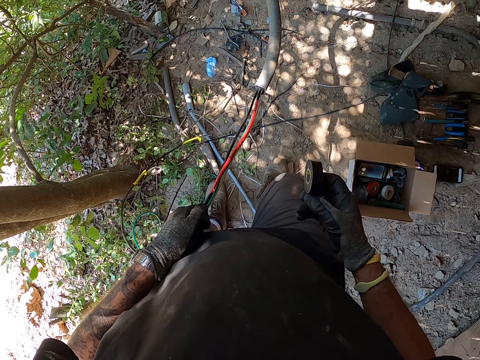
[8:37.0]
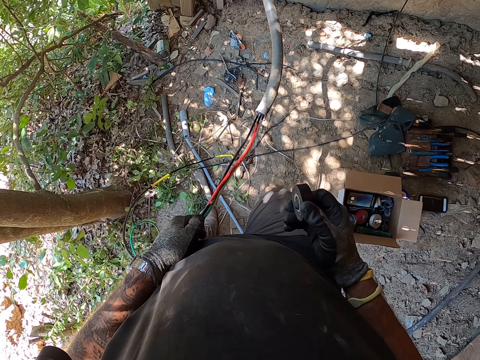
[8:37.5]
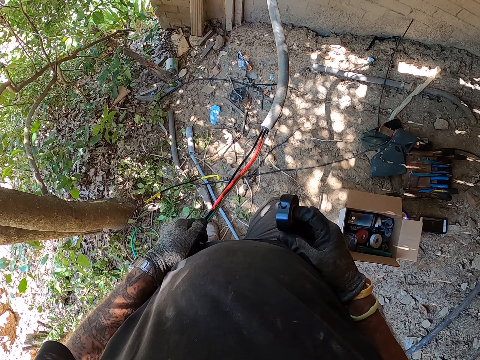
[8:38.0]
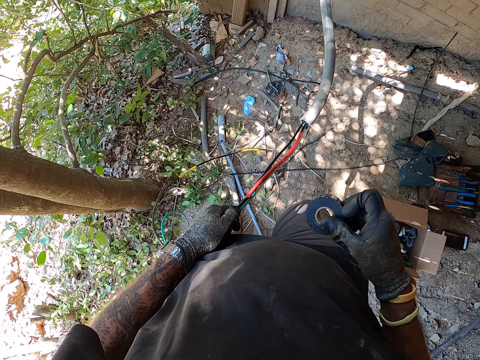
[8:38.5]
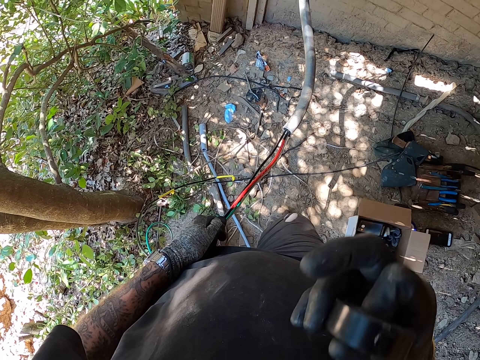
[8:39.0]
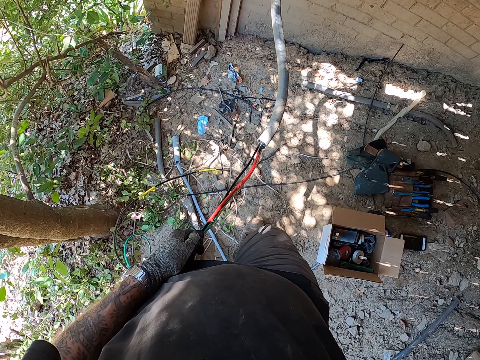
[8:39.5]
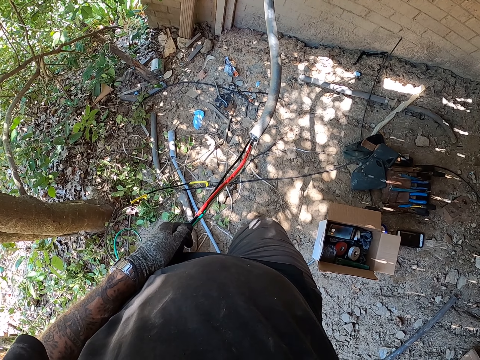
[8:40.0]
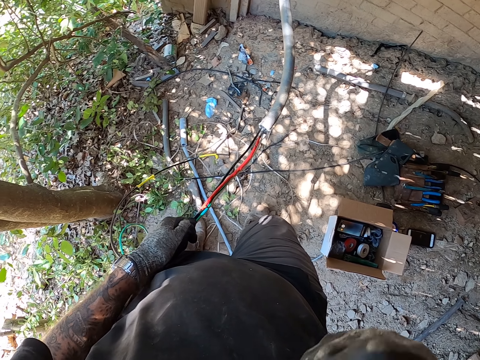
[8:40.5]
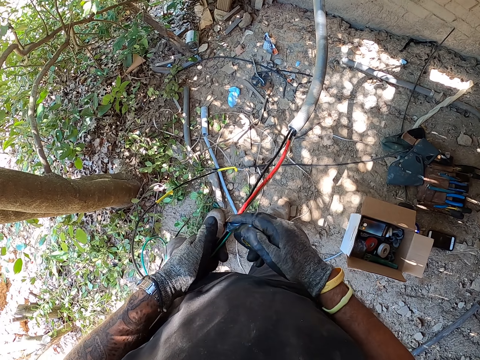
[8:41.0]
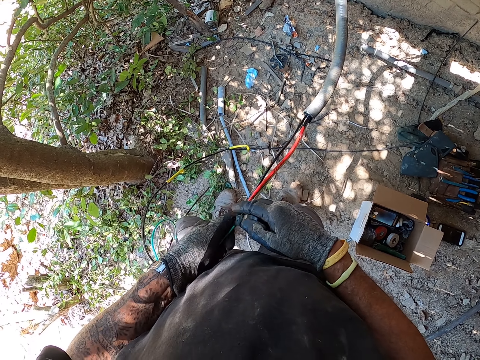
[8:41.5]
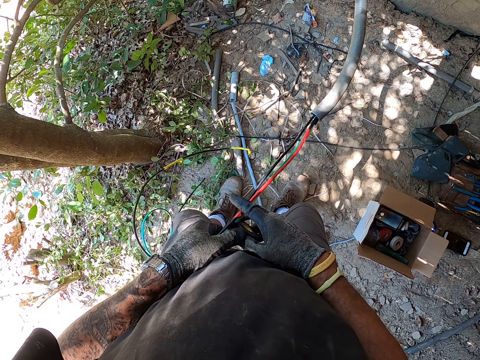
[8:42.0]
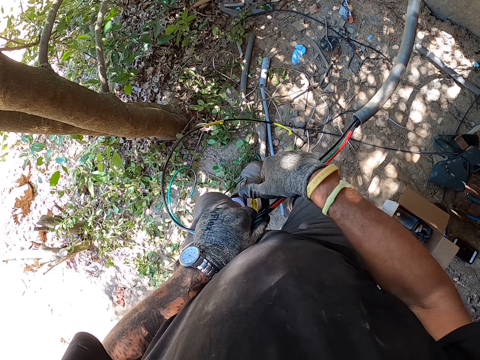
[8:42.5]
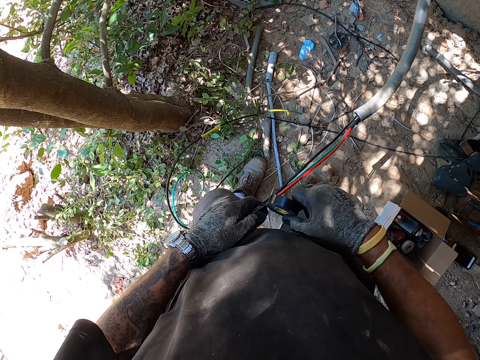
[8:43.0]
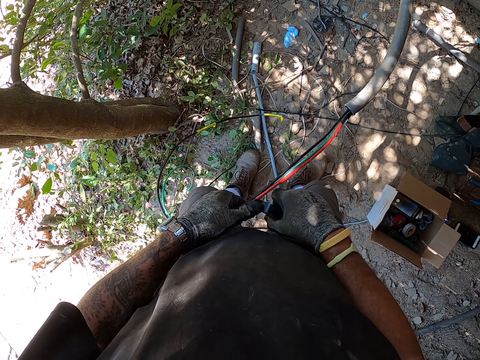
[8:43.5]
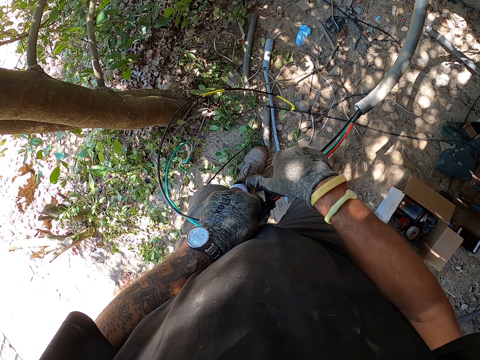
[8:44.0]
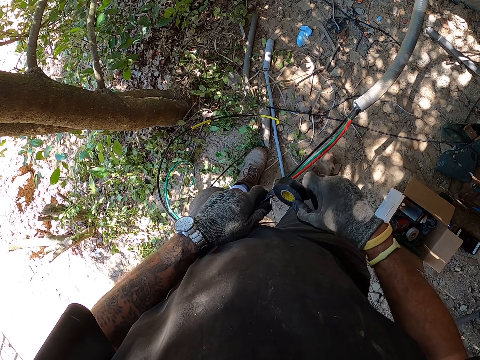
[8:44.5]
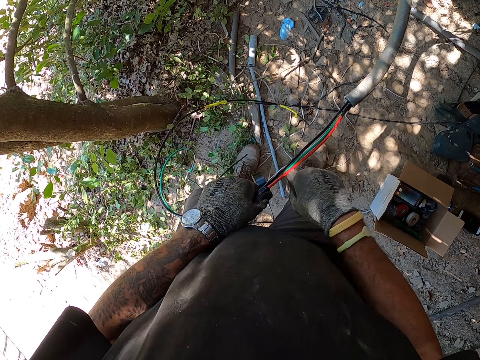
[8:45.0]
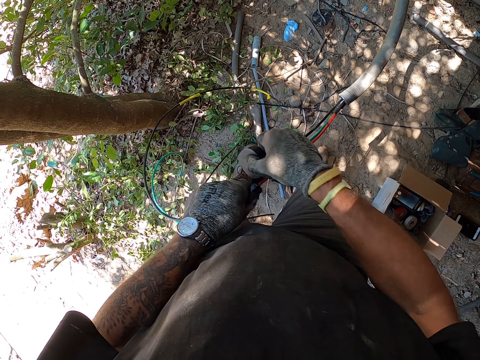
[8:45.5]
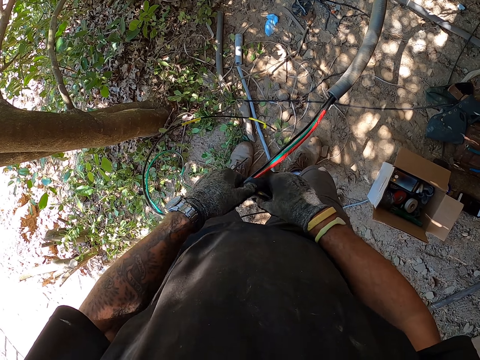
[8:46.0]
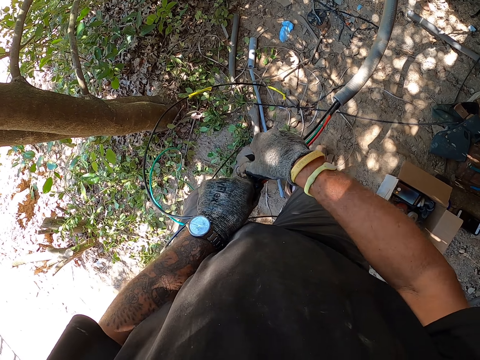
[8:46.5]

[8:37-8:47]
The camera wearer tapes round the wire.
